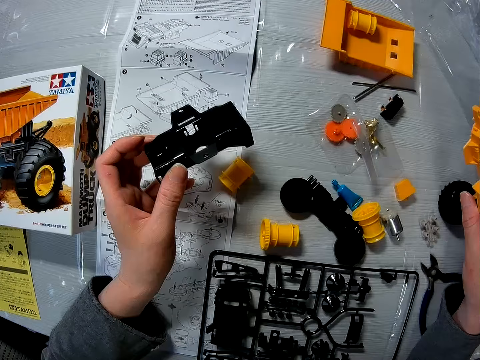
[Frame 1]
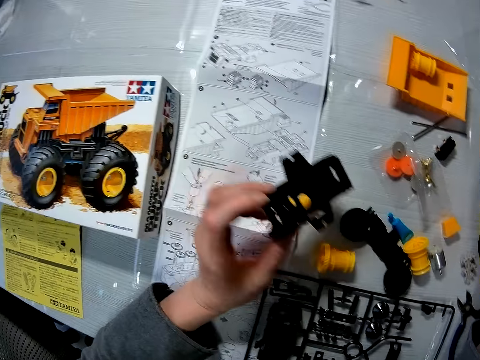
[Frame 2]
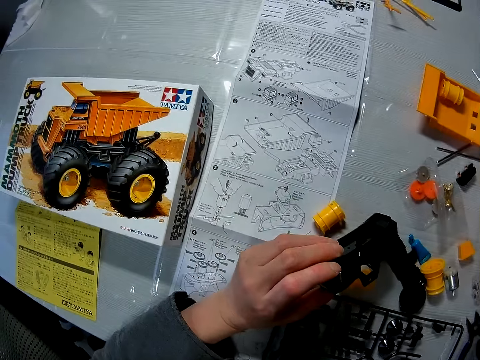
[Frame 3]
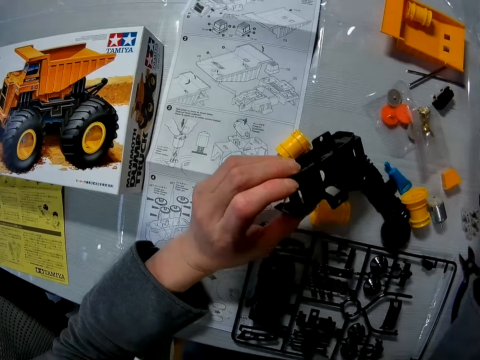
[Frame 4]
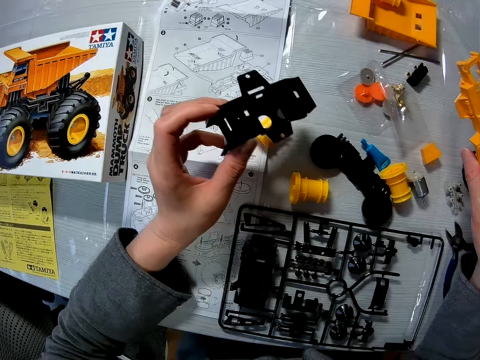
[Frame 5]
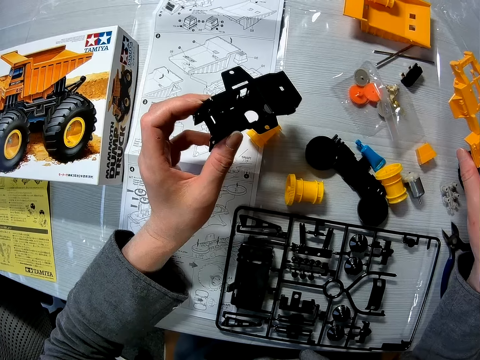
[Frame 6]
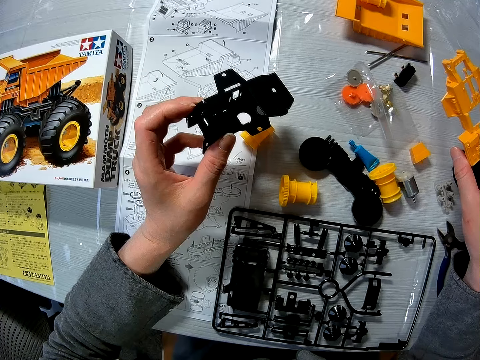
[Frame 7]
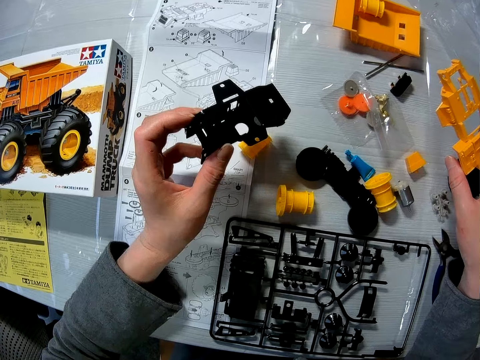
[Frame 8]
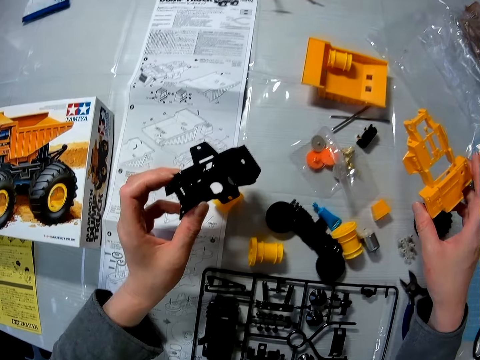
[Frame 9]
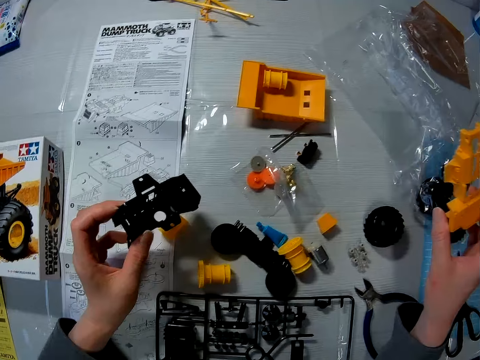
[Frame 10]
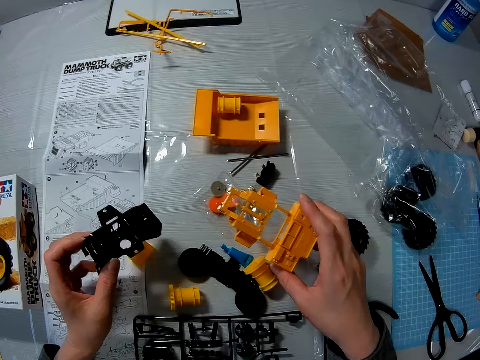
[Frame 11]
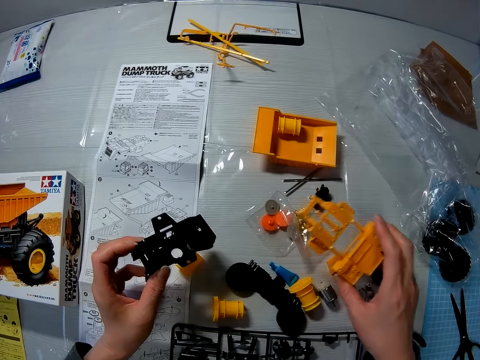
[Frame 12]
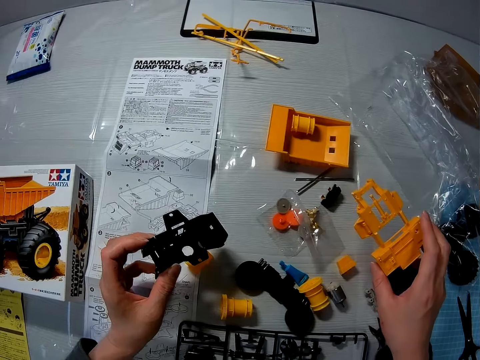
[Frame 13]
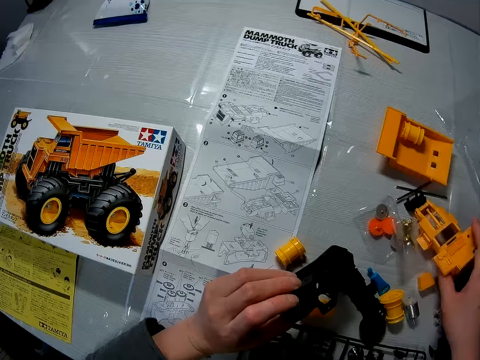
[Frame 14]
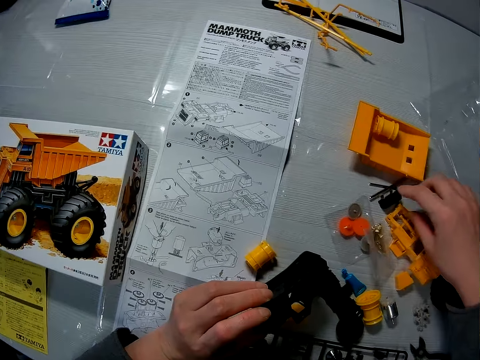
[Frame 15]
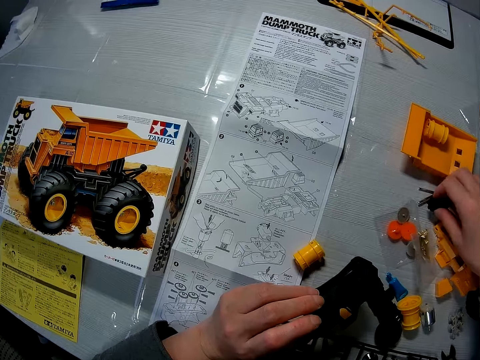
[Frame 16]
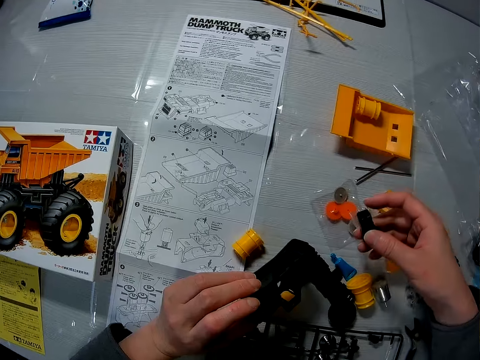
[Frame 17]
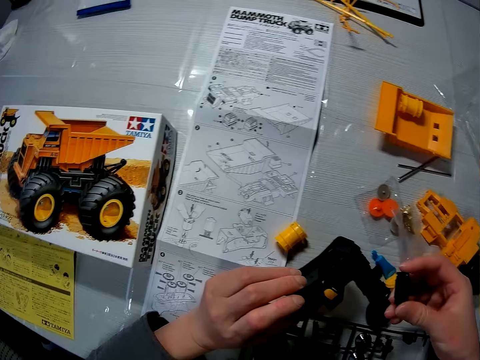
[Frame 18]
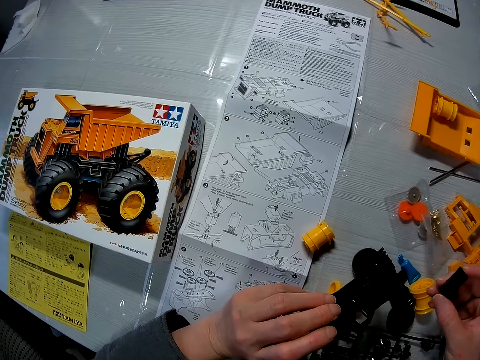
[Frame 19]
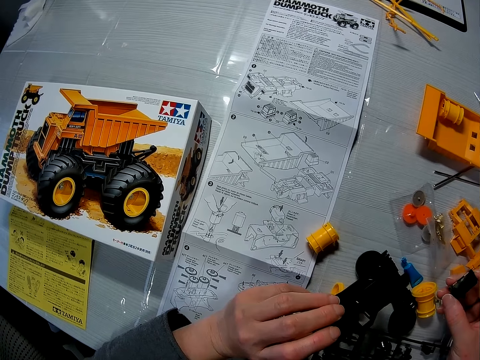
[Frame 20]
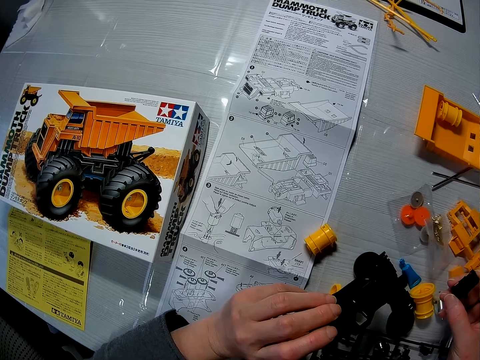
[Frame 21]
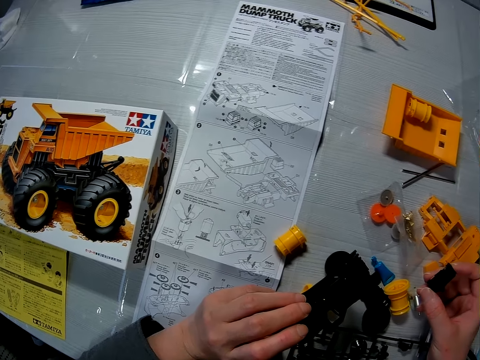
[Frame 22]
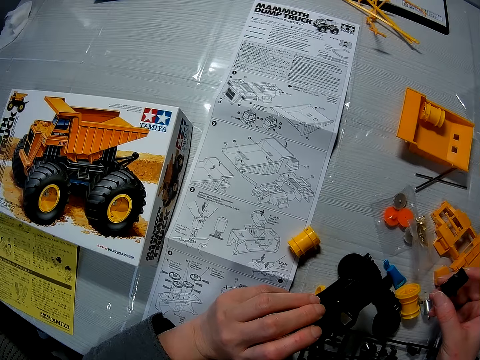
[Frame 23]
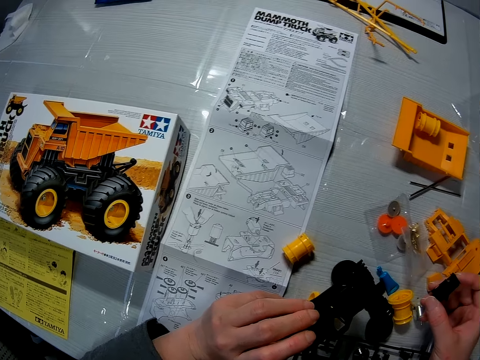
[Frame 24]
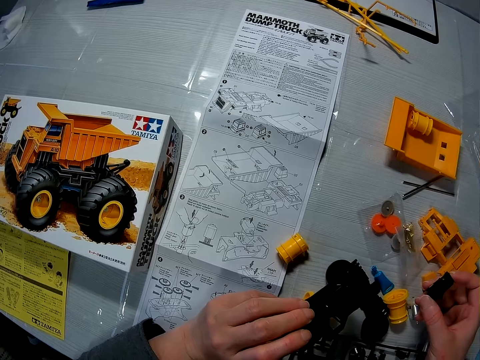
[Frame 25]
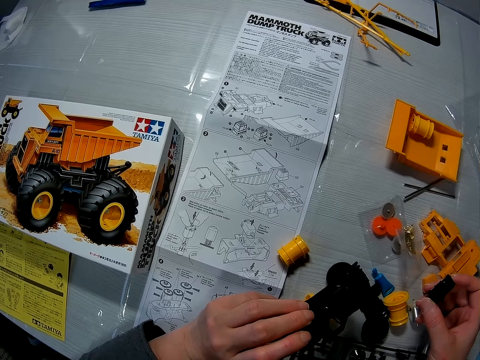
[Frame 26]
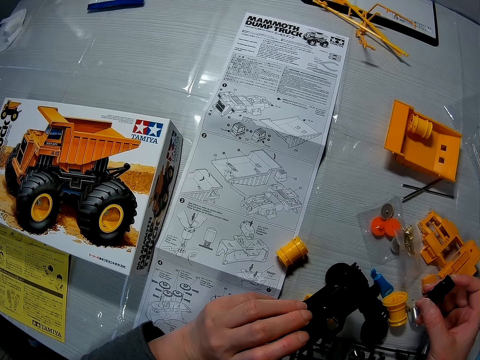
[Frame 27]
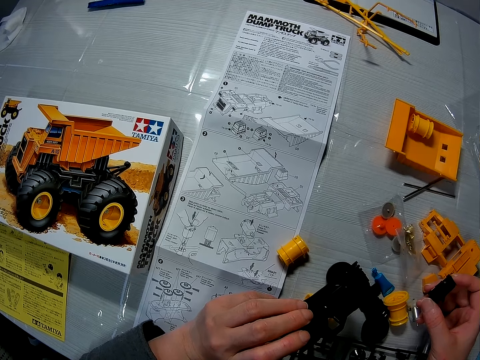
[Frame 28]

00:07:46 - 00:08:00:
The camera wearer drops one toy component on the table. They pick up a toy component from the table.

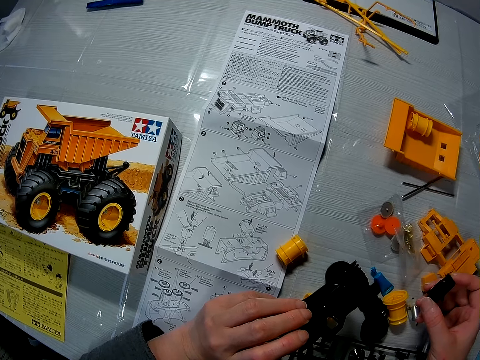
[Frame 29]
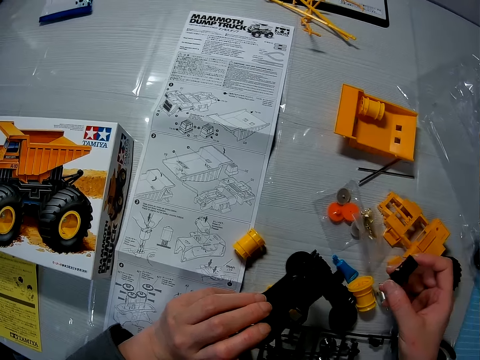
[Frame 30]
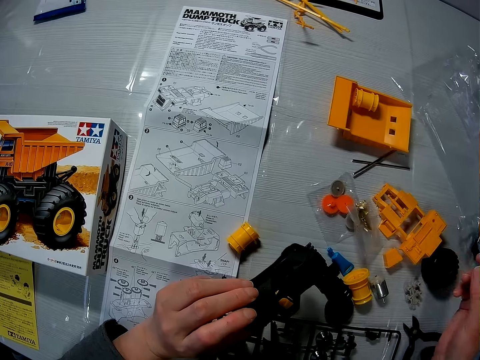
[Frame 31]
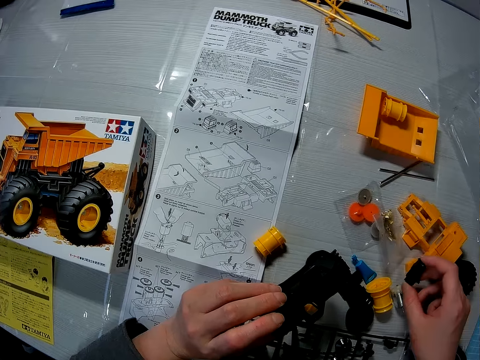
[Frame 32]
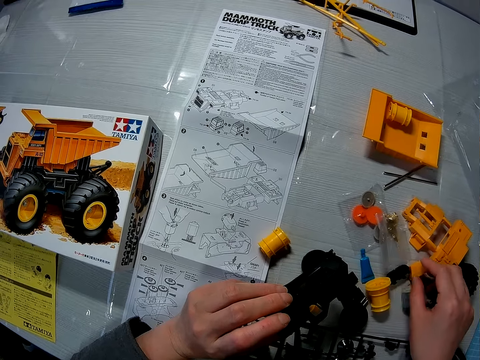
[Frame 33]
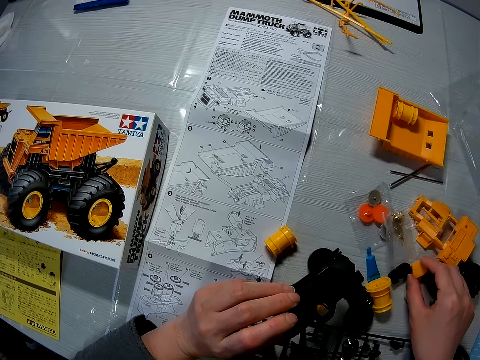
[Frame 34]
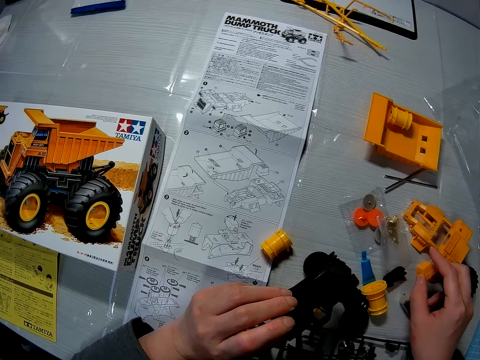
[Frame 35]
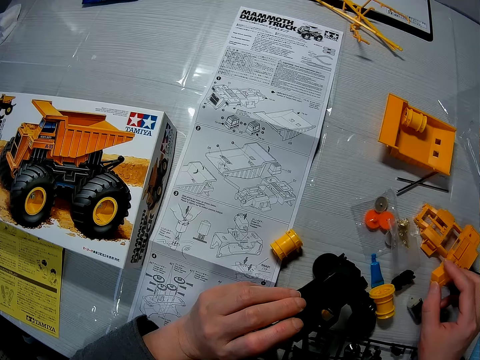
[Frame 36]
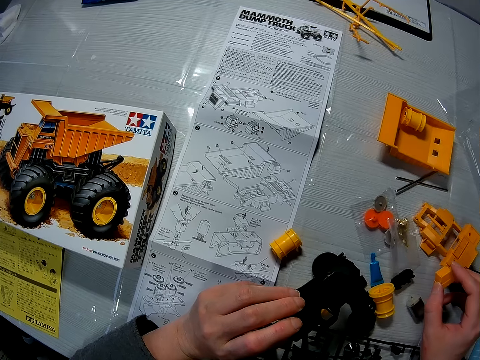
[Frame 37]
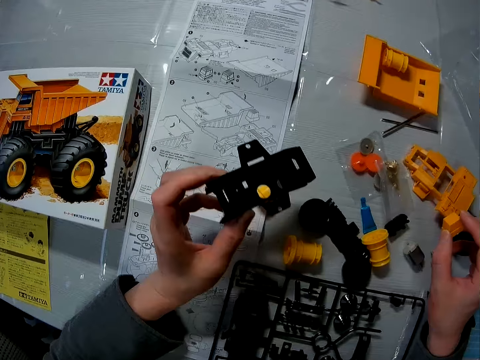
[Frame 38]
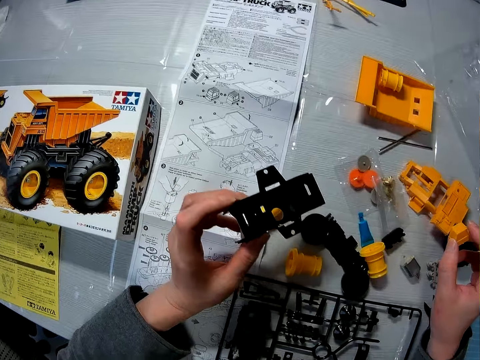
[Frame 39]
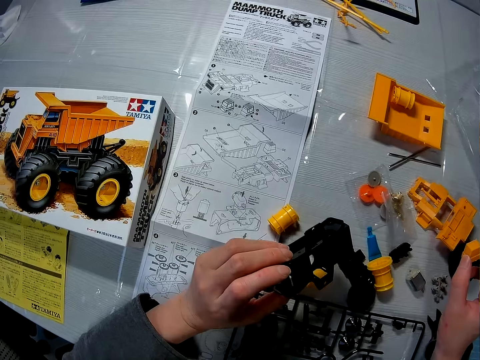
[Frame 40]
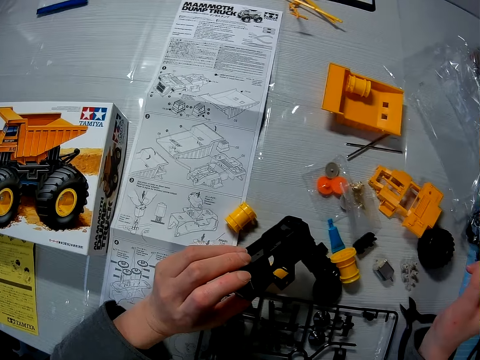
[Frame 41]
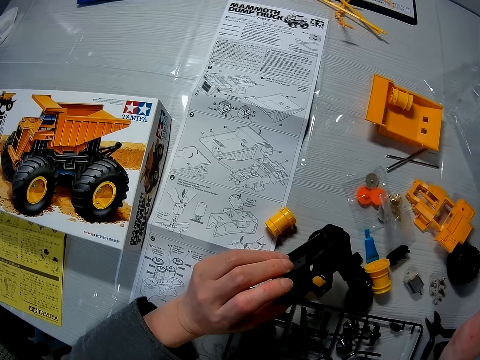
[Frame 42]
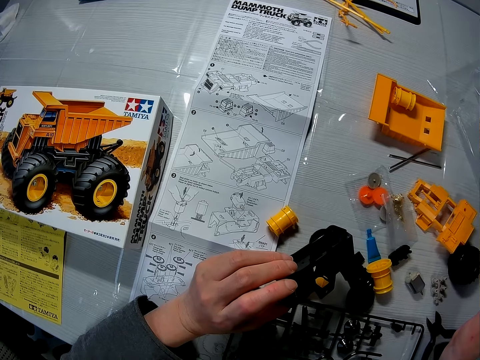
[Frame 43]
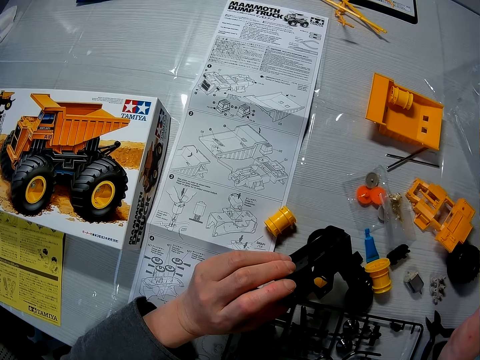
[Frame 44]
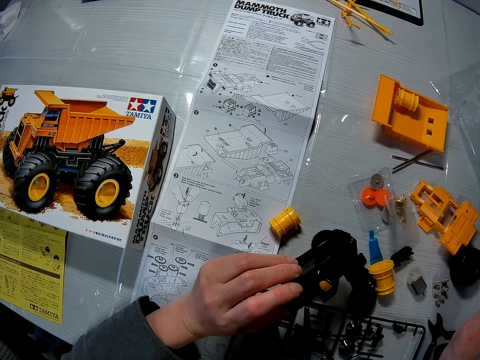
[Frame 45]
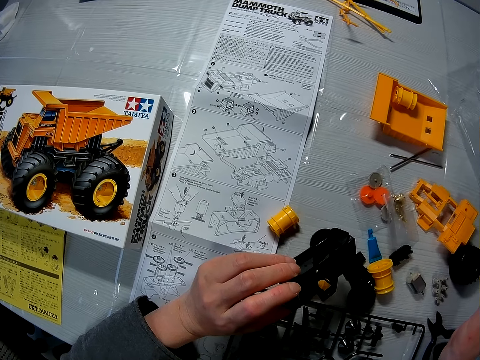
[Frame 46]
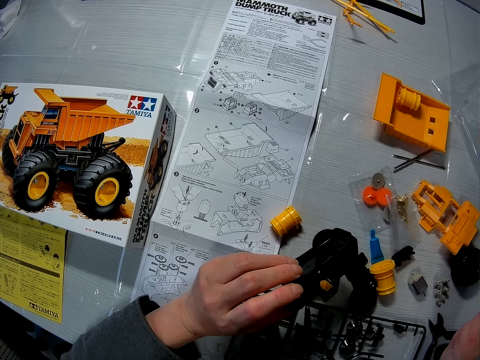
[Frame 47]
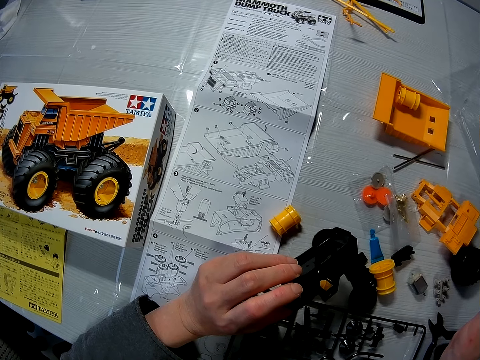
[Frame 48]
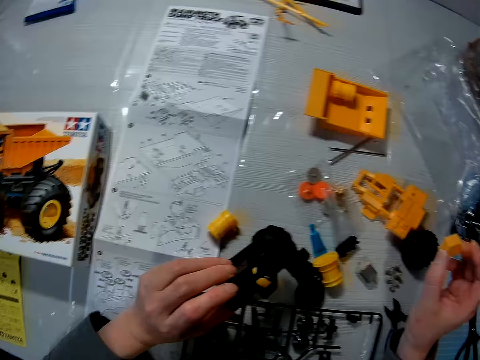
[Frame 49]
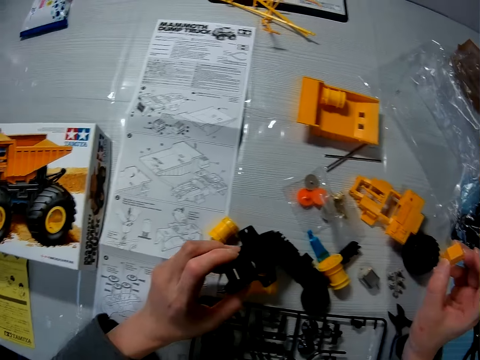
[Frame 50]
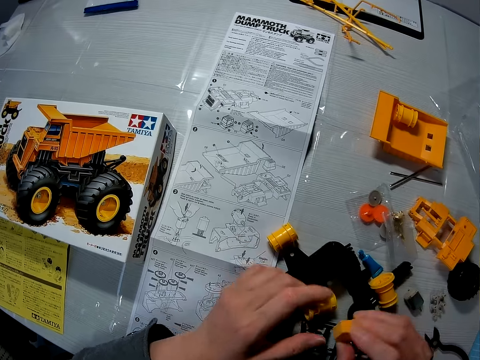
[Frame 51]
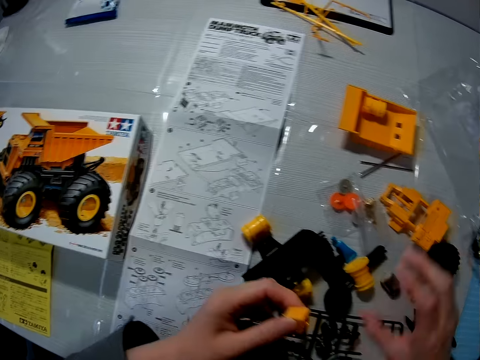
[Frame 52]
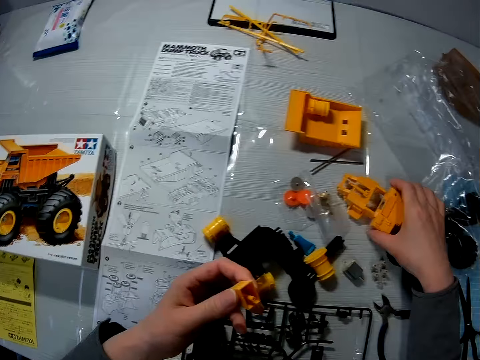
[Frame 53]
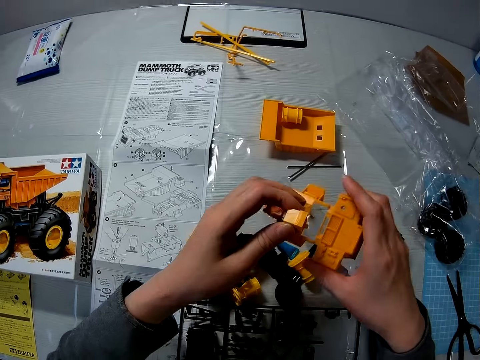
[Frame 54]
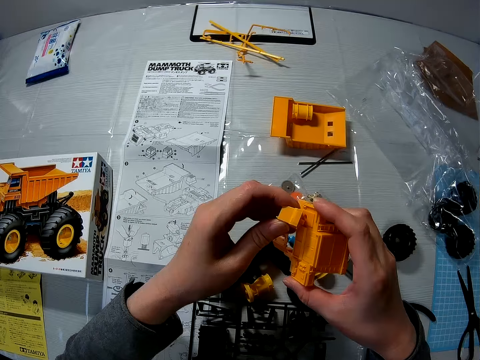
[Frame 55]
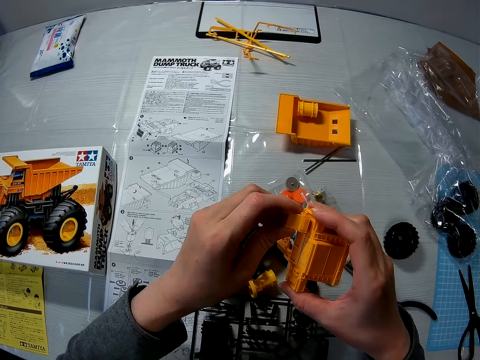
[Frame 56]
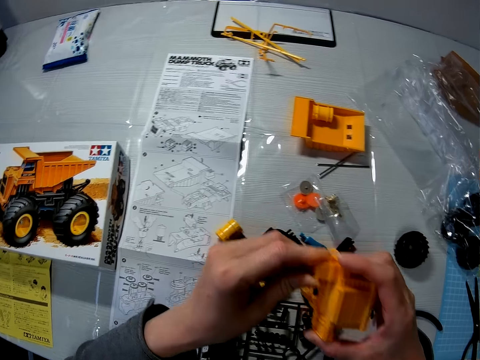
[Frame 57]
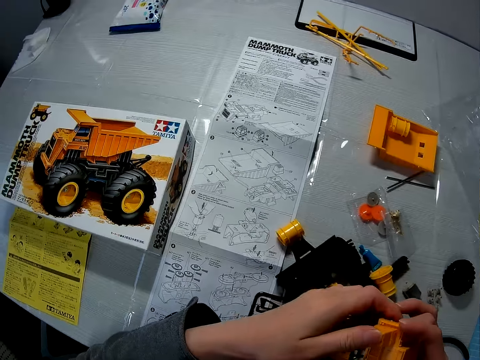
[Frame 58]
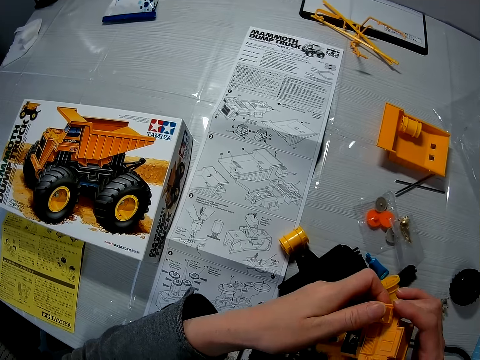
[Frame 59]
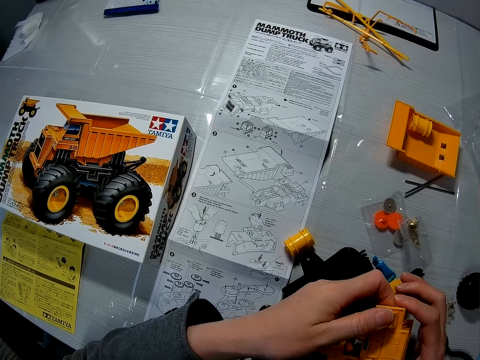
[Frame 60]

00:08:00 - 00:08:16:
The camera wearer drops one toy component on the table. They pick up a toy component from the table. They drop the toy component on the table. They pick up a toy component from the table. They put two toy components together.
